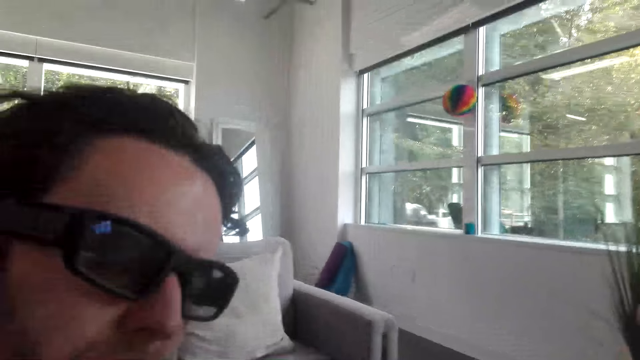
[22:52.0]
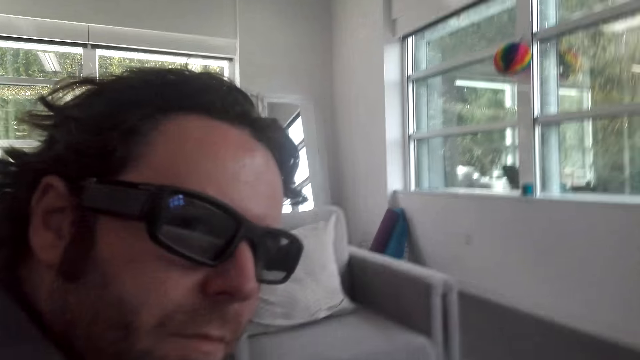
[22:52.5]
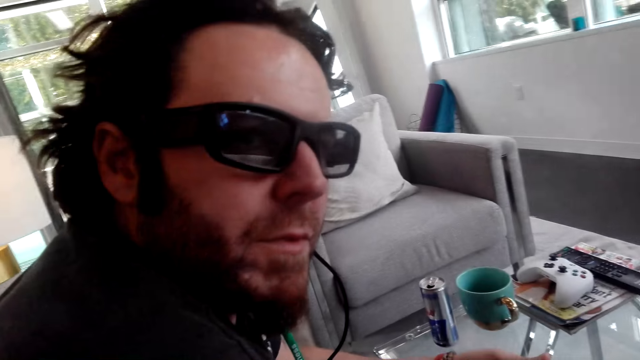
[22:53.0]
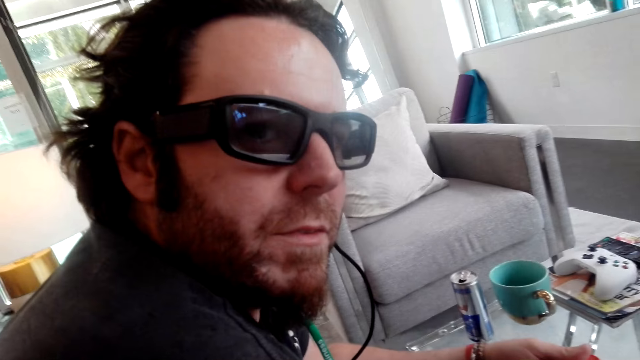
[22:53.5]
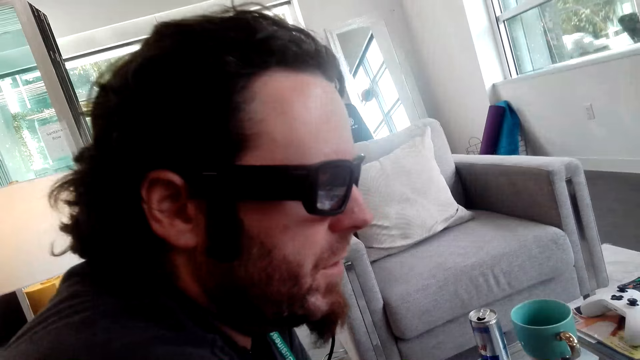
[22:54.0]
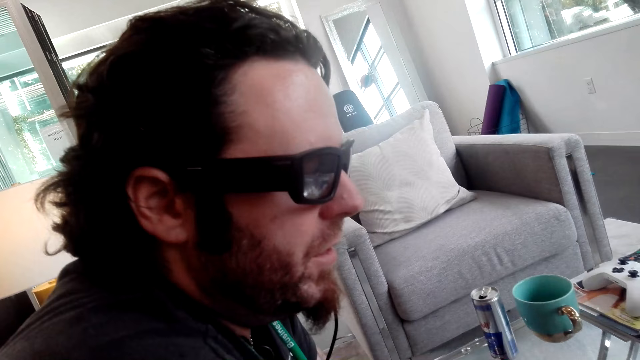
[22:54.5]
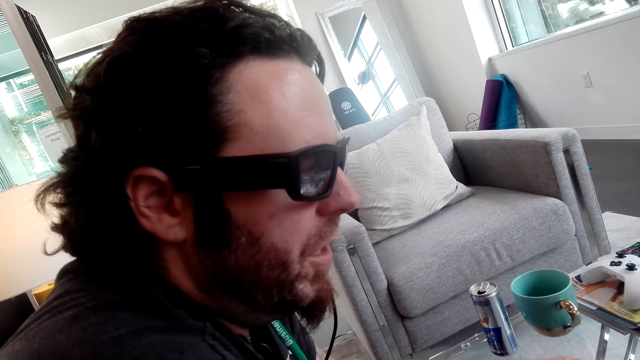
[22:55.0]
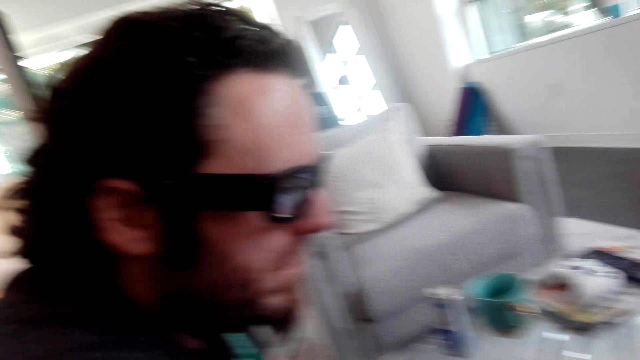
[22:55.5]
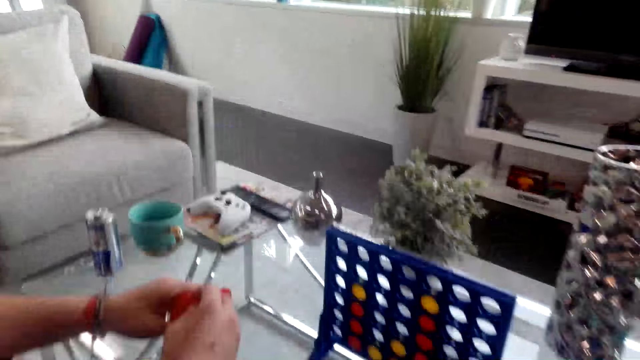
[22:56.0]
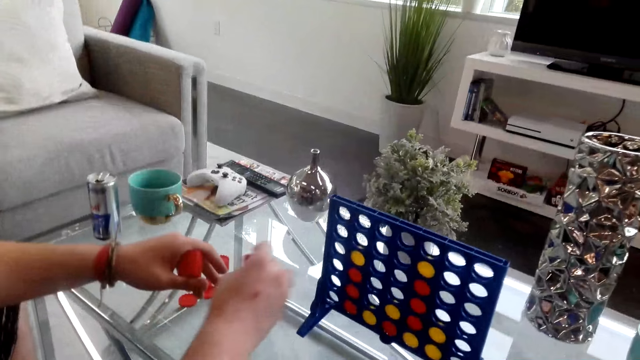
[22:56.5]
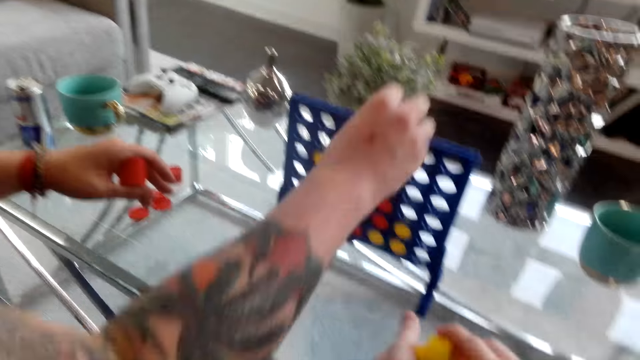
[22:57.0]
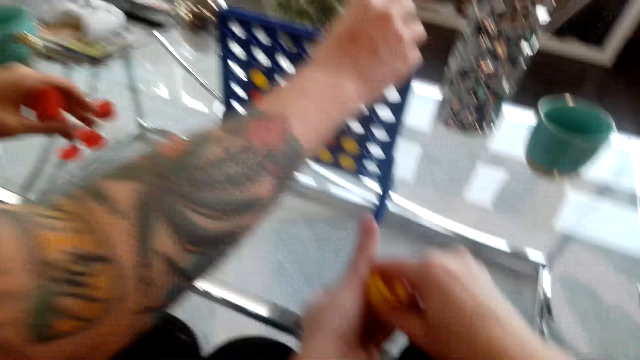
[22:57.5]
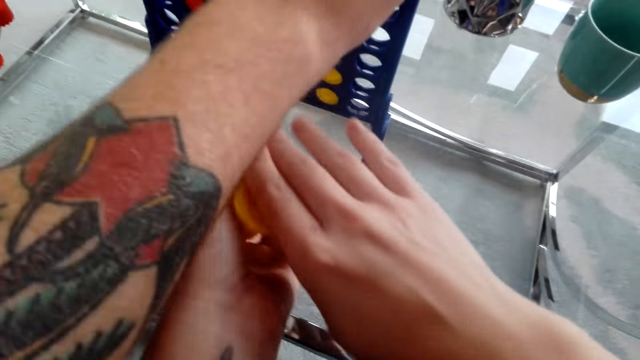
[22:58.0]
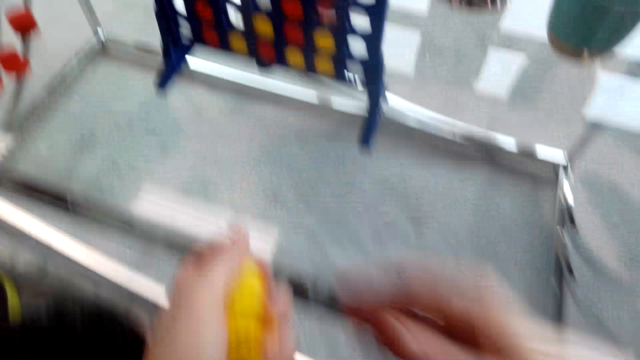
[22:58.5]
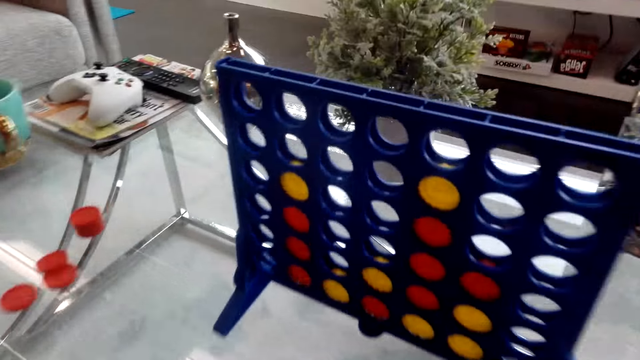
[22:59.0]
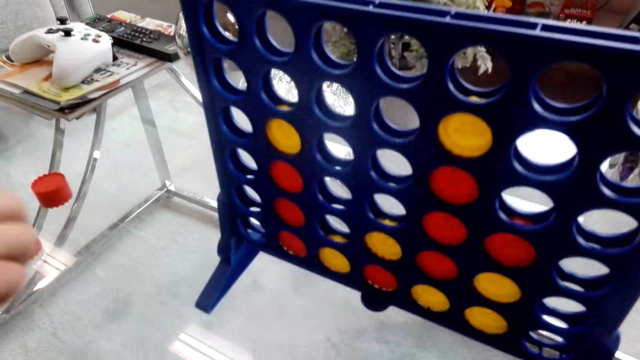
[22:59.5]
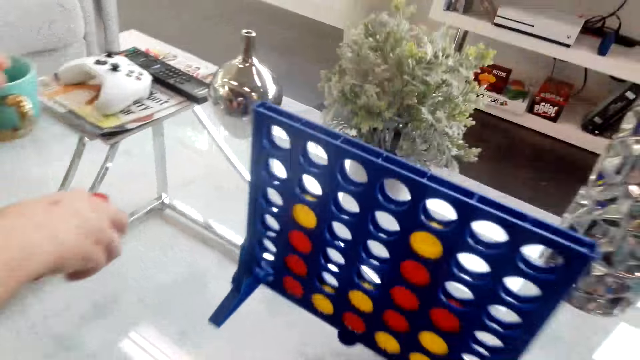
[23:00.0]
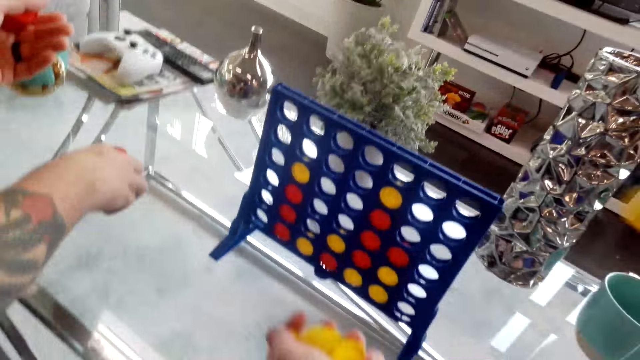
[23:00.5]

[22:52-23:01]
A man plays a poker game.

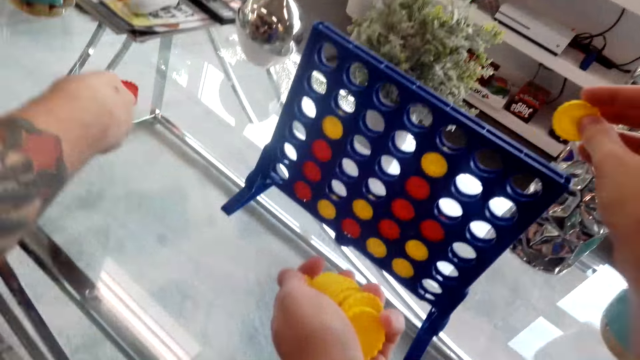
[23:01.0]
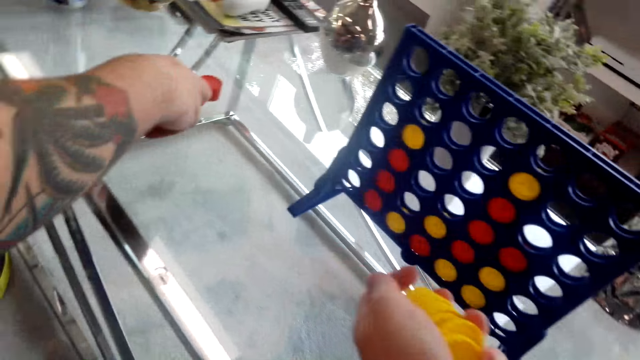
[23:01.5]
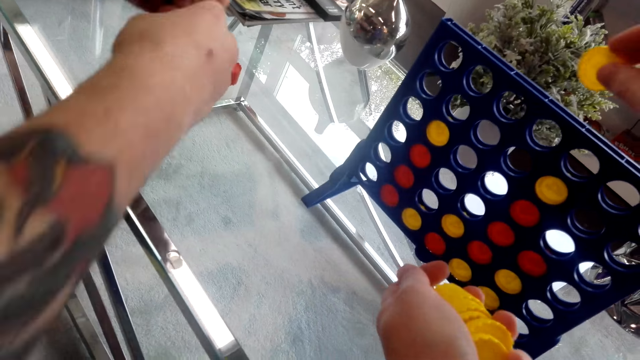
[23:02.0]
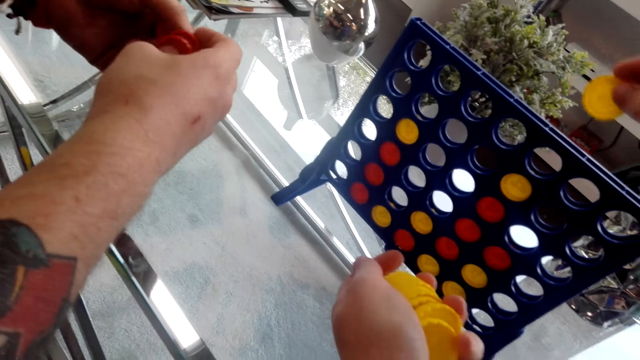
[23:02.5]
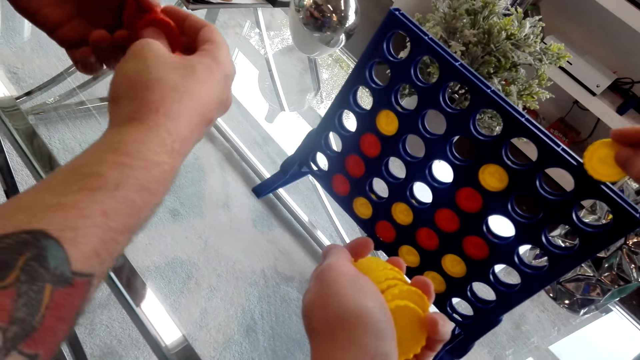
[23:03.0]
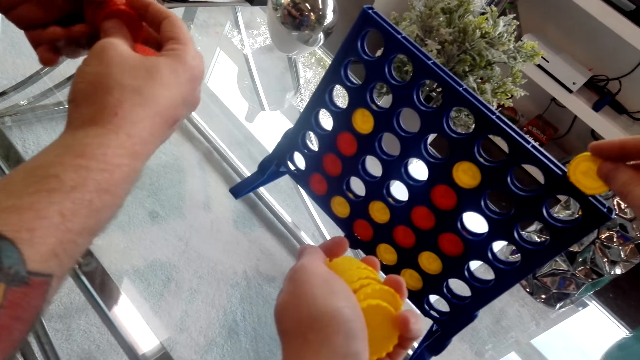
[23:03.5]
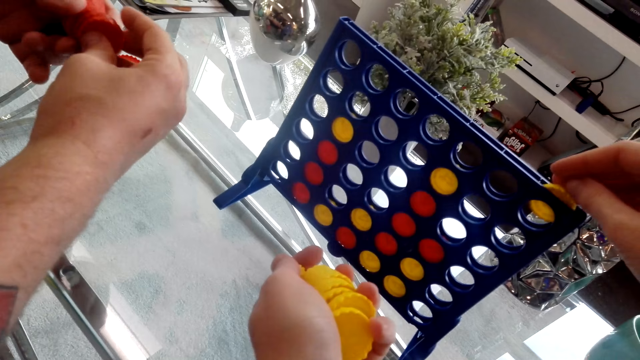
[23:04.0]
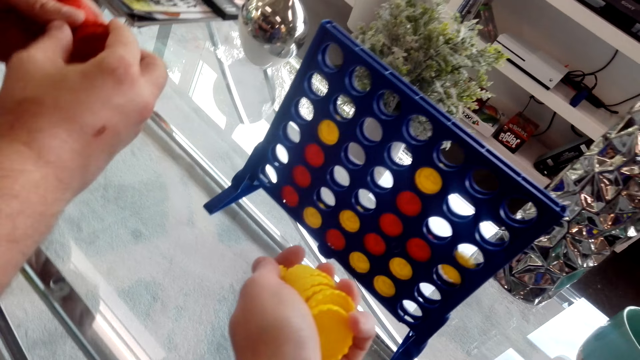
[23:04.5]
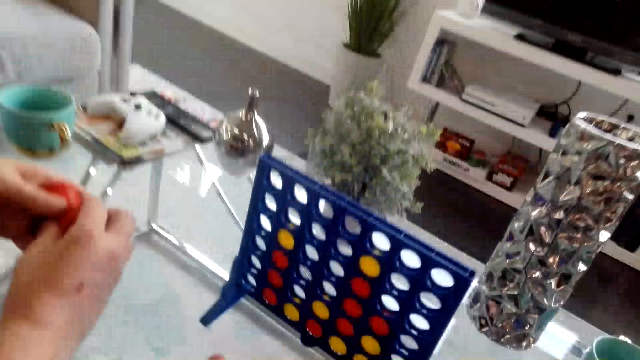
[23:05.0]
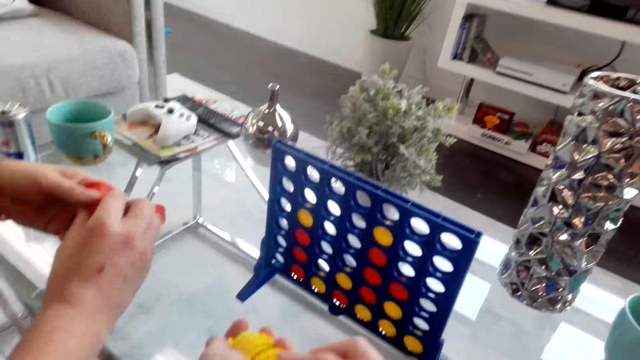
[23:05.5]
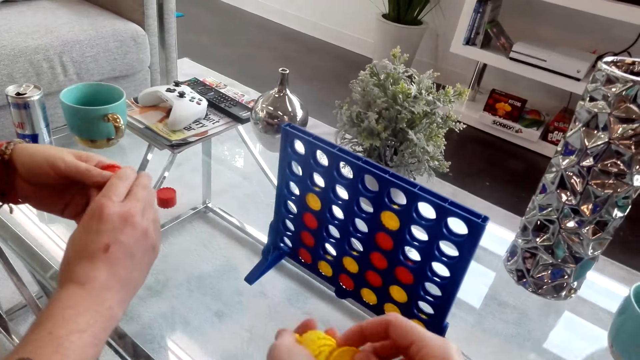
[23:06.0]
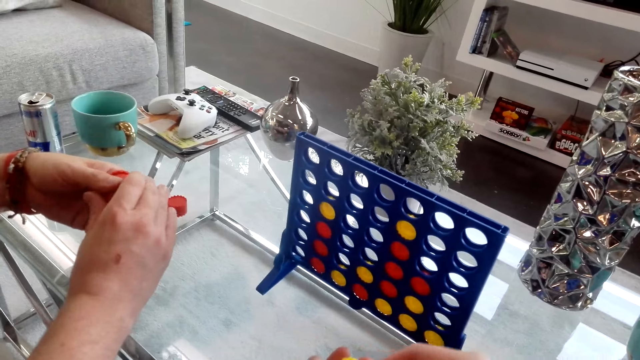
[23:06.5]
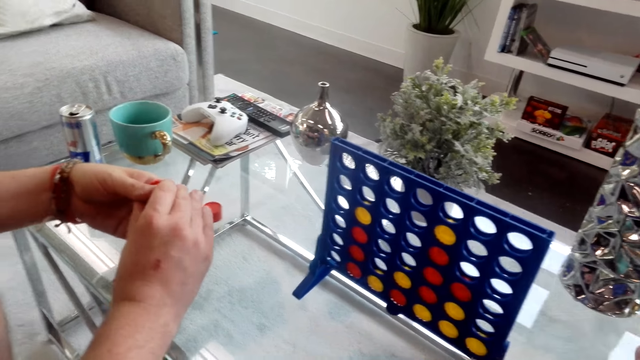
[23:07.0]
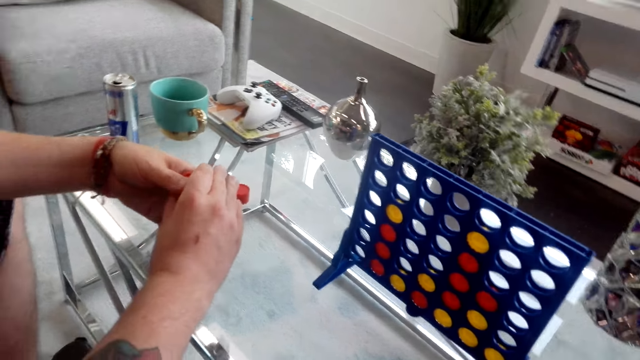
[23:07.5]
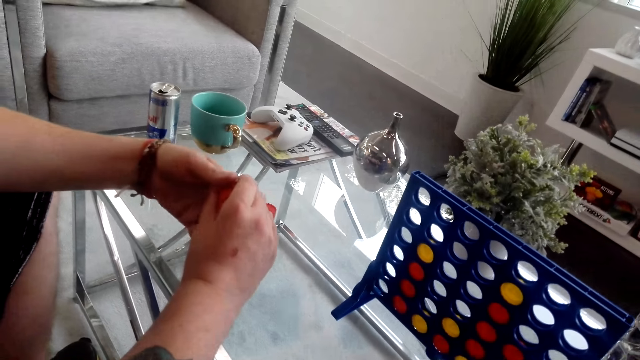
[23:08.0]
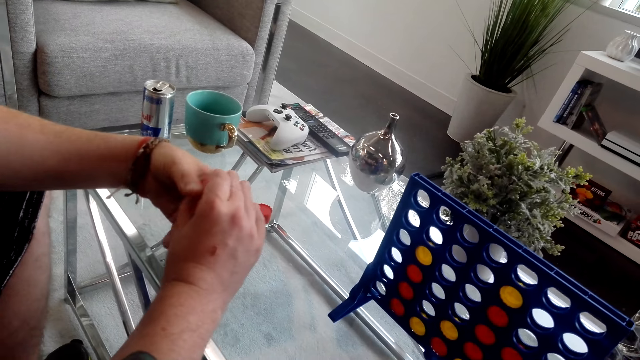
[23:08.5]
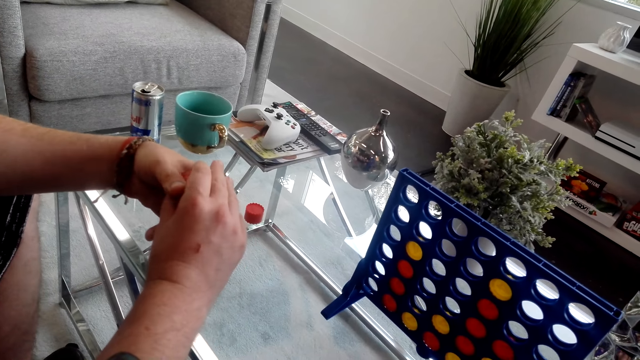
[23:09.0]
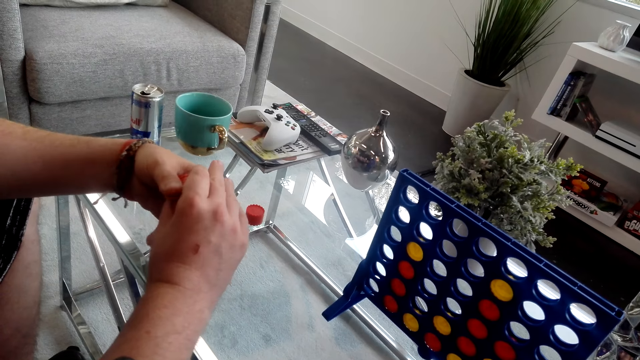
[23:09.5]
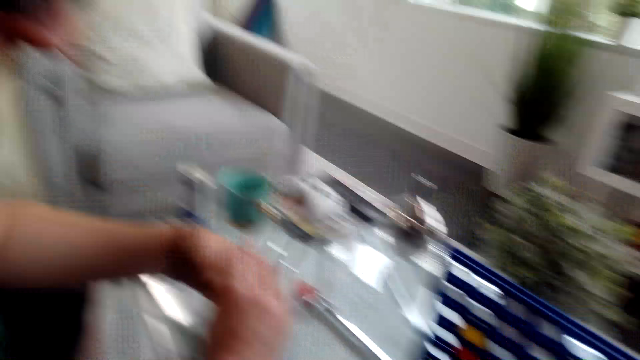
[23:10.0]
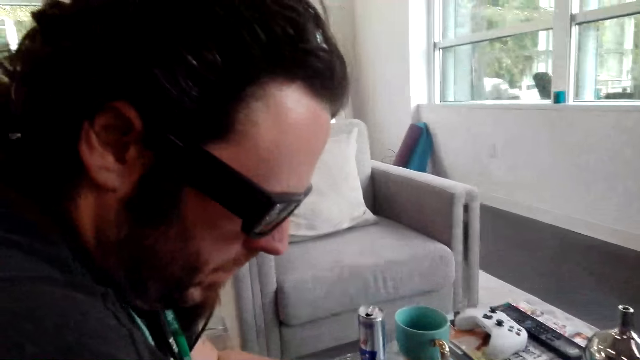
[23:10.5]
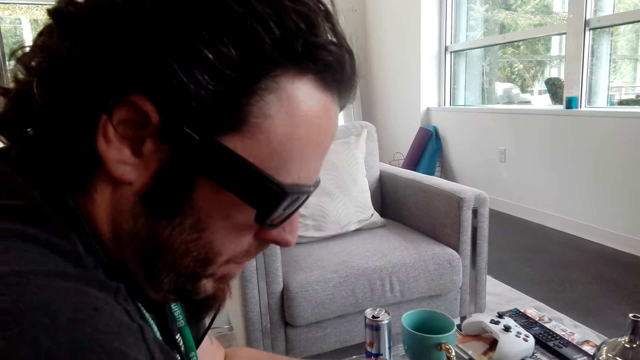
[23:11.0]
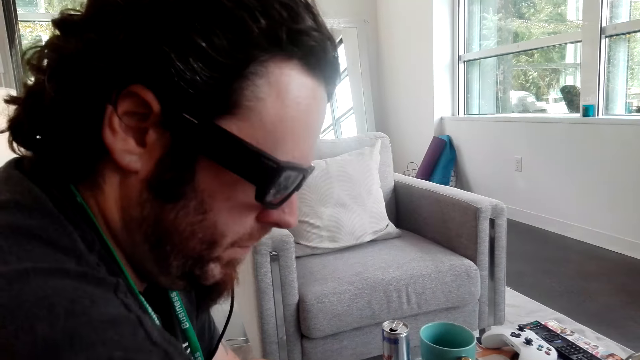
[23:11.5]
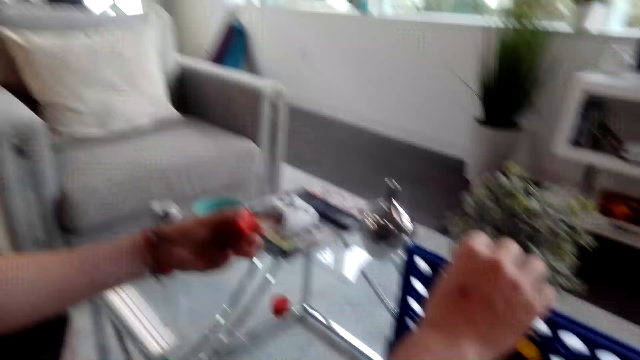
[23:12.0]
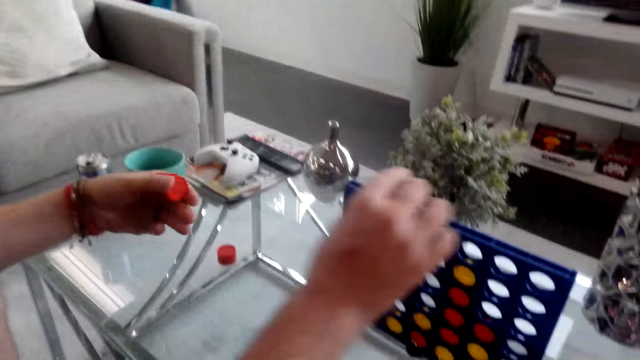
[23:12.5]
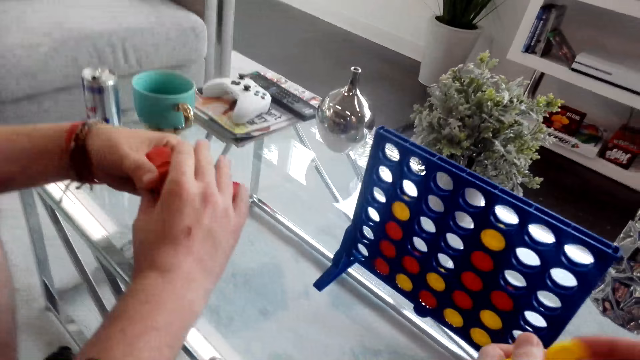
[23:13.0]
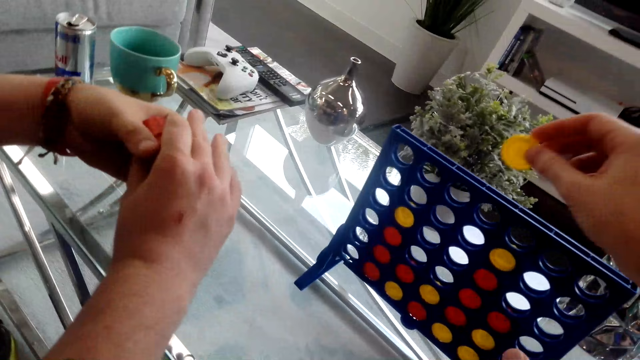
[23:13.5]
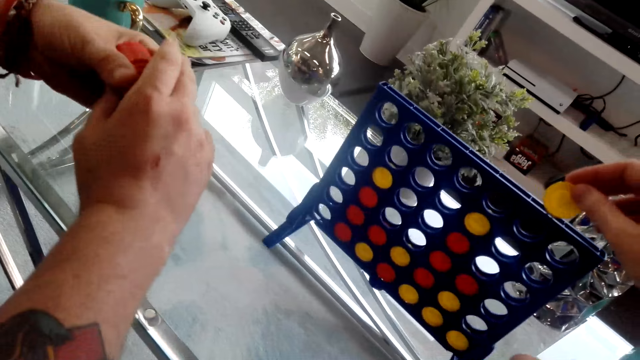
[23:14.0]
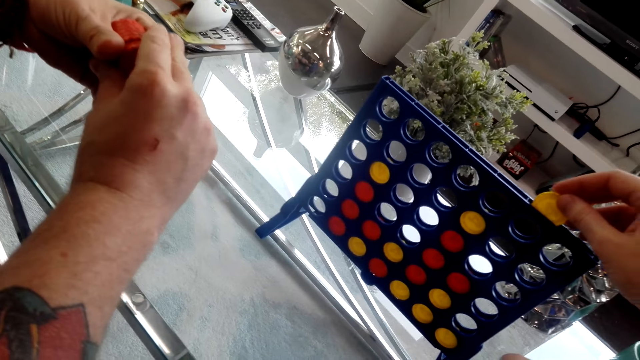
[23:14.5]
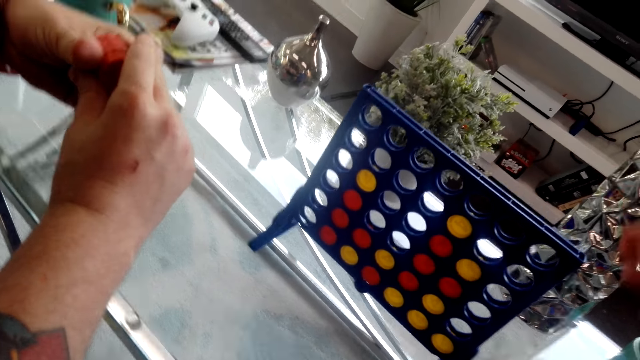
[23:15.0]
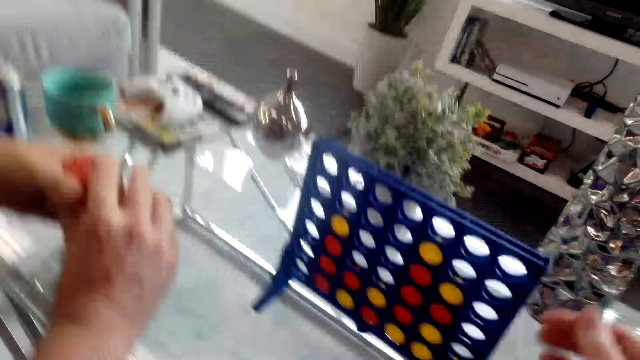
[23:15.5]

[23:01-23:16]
The camera wearer plays a poker game. A man aligns the bottle tops. The camera wearer talks to the man. The man plays the poker game. The camera wearer plays the poker game.
